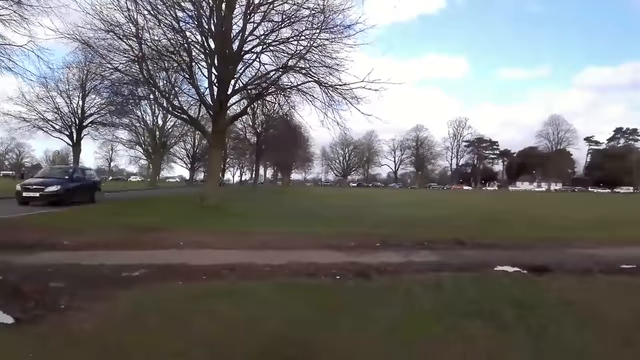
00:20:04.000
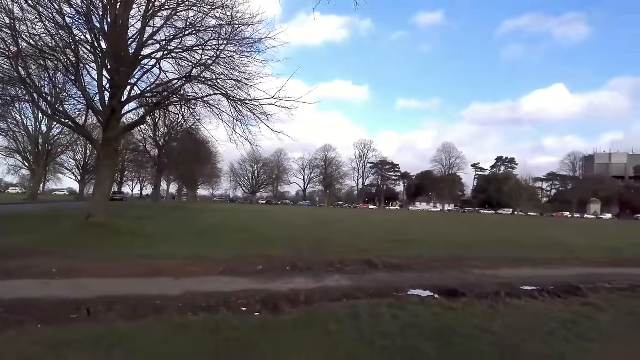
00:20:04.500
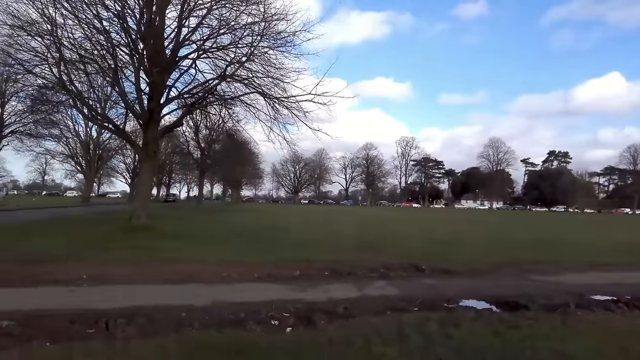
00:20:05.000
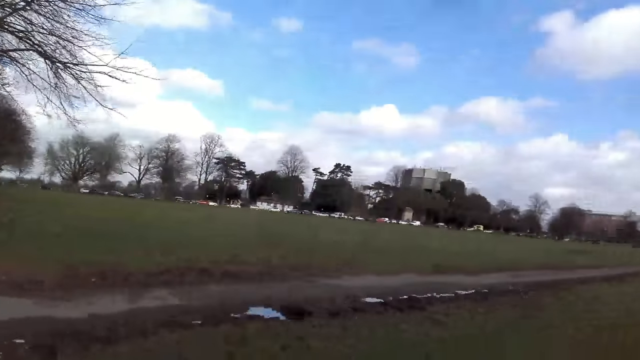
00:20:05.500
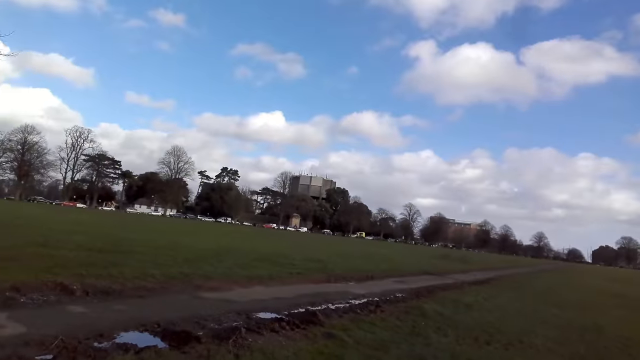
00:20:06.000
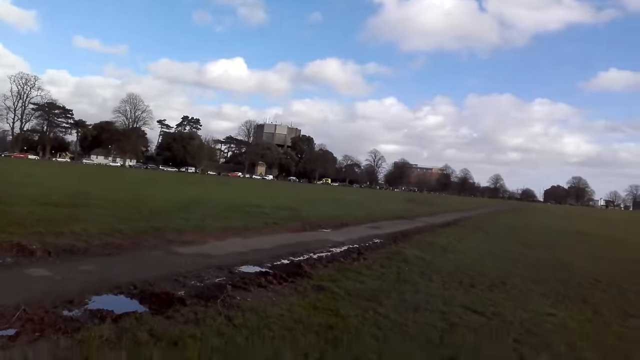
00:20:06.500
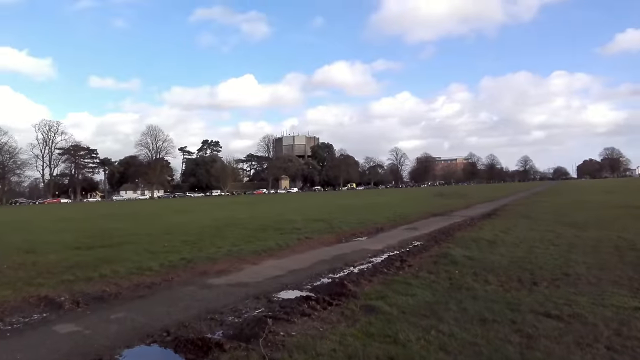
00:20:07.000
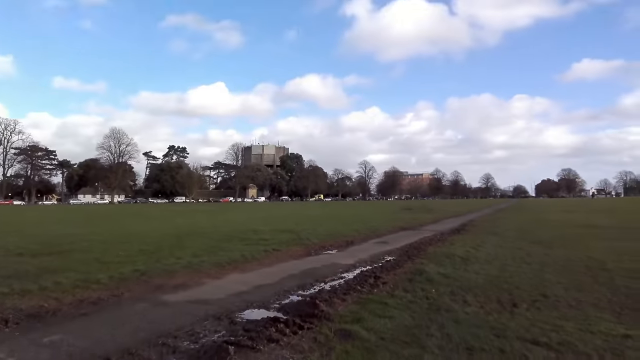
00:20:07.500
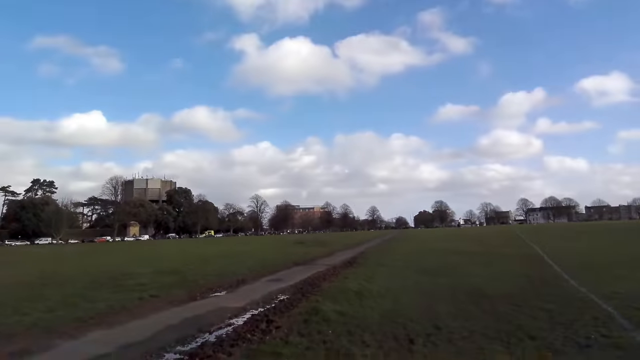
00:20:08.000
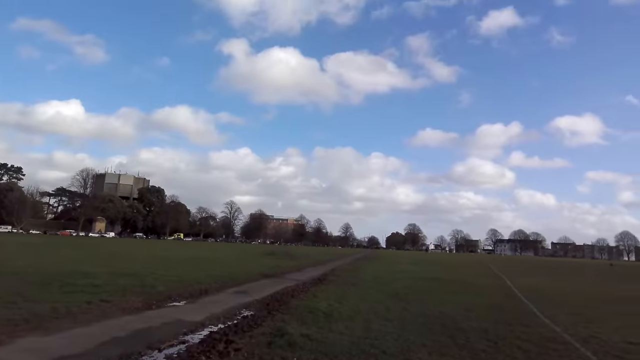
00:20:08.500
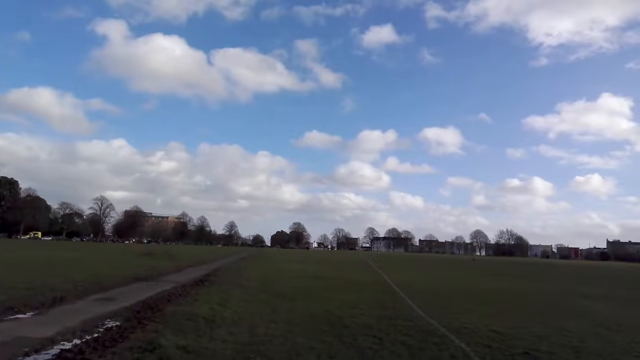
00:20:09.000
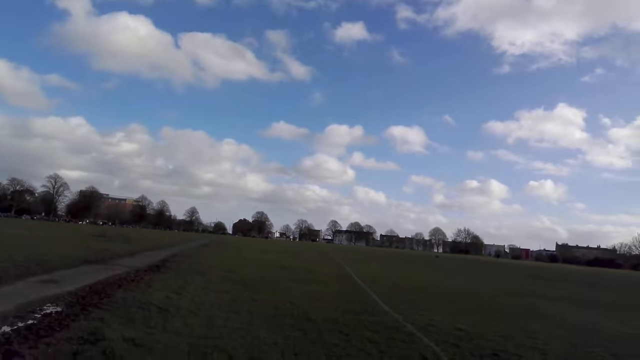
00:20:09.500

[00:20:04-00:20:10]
A black car drives past the camera wearer.

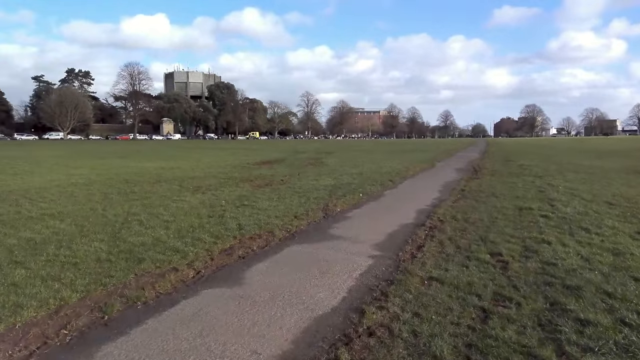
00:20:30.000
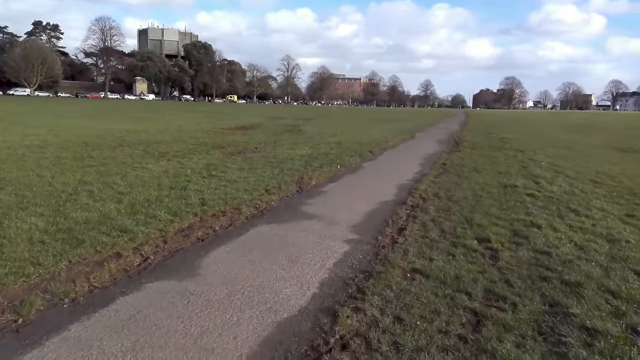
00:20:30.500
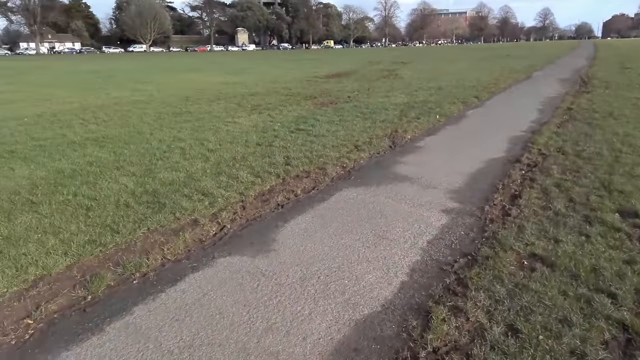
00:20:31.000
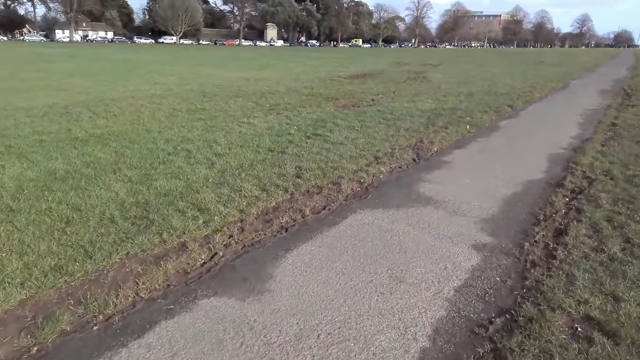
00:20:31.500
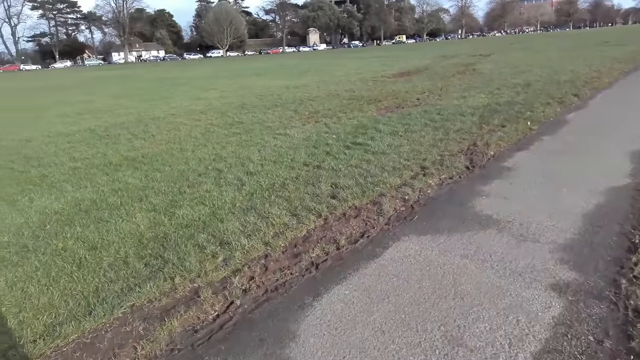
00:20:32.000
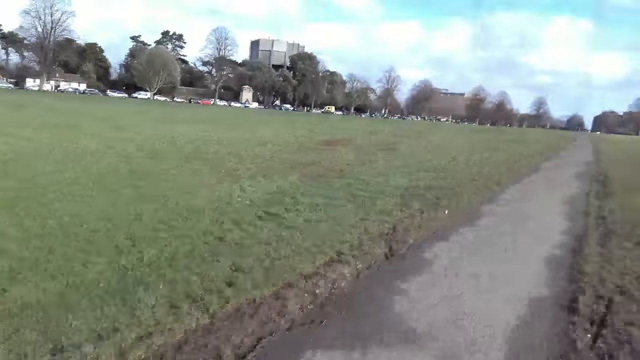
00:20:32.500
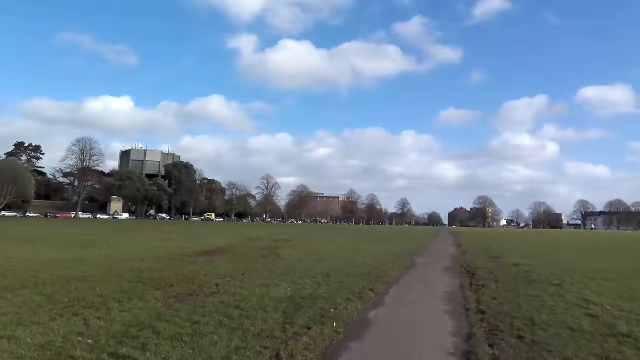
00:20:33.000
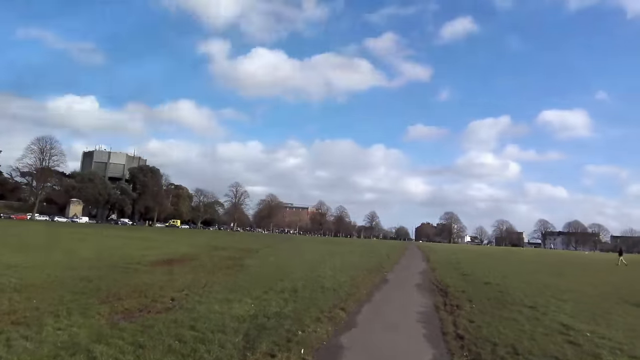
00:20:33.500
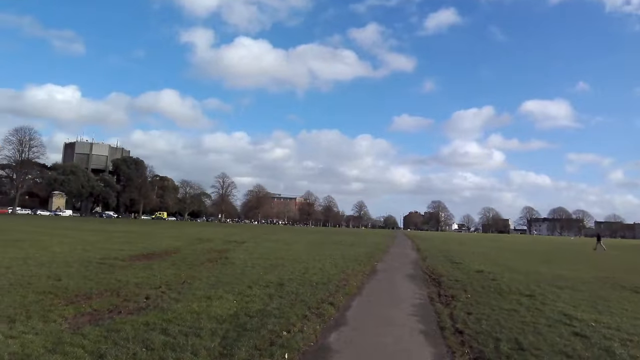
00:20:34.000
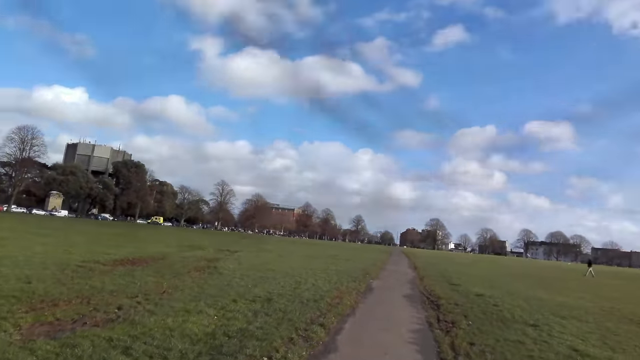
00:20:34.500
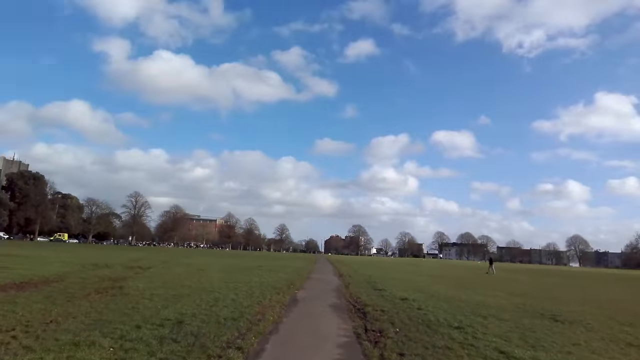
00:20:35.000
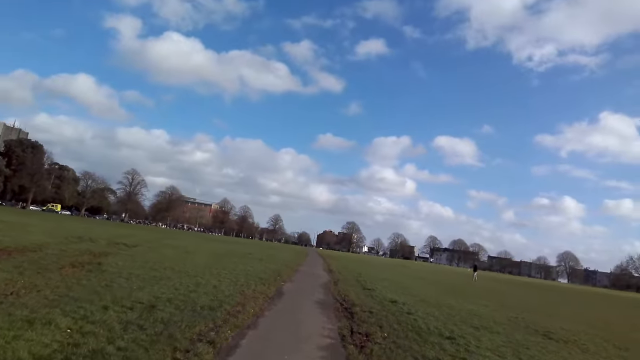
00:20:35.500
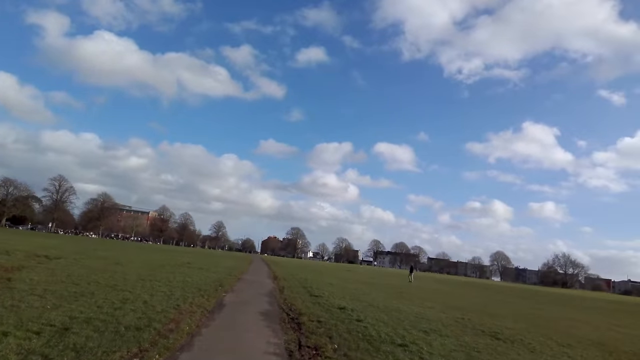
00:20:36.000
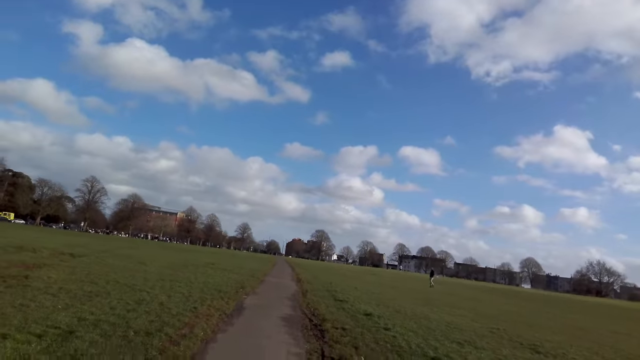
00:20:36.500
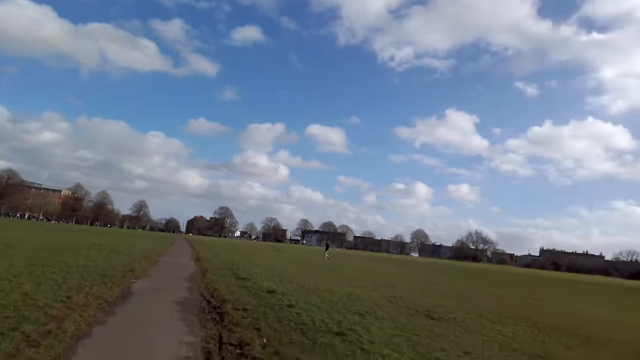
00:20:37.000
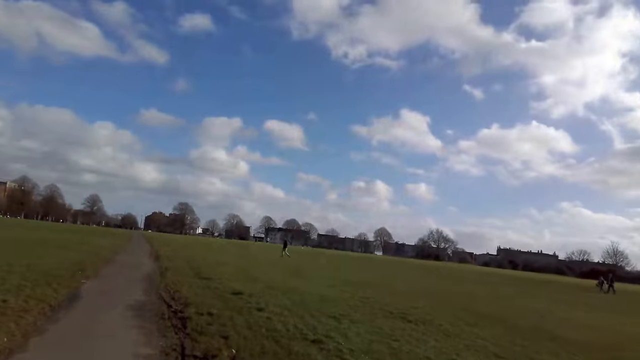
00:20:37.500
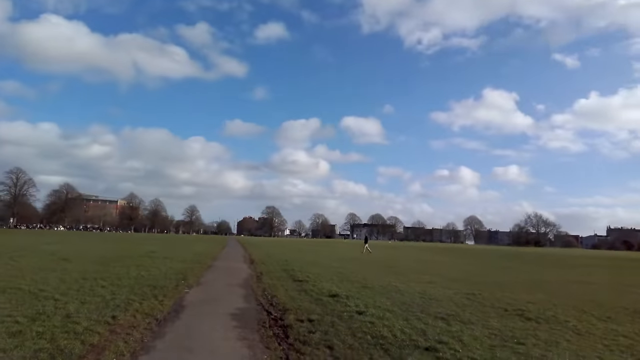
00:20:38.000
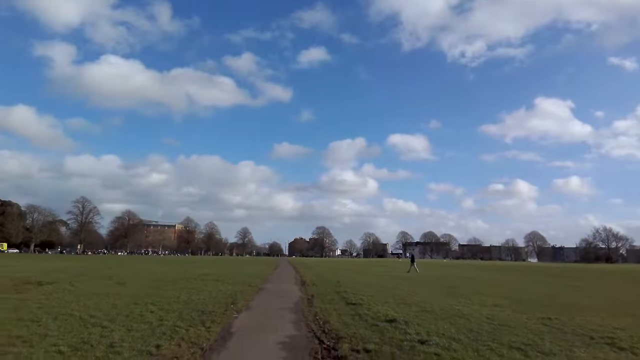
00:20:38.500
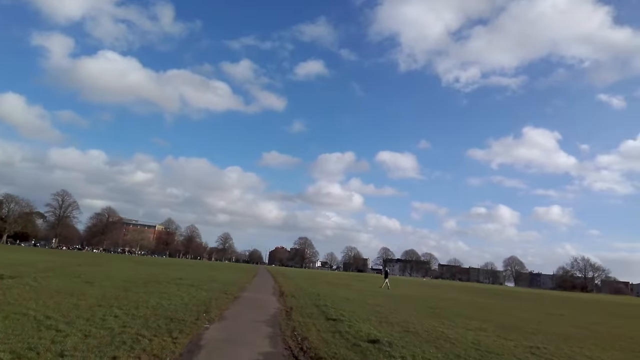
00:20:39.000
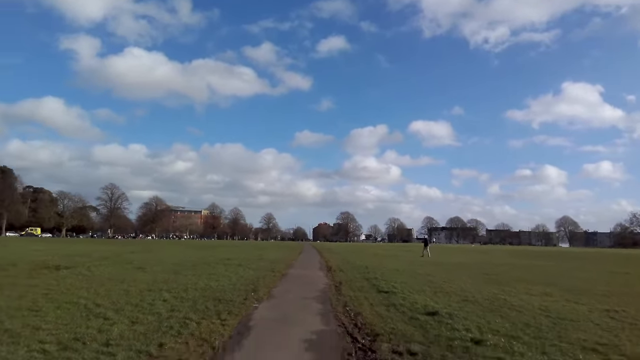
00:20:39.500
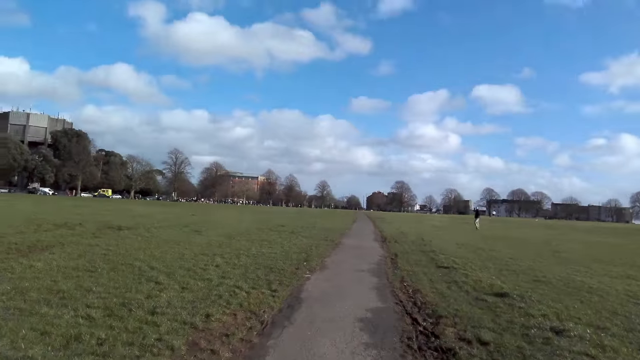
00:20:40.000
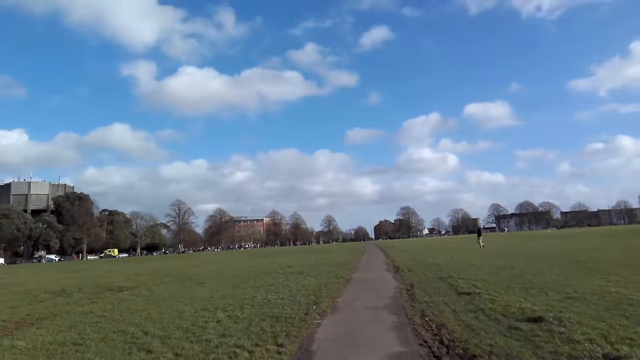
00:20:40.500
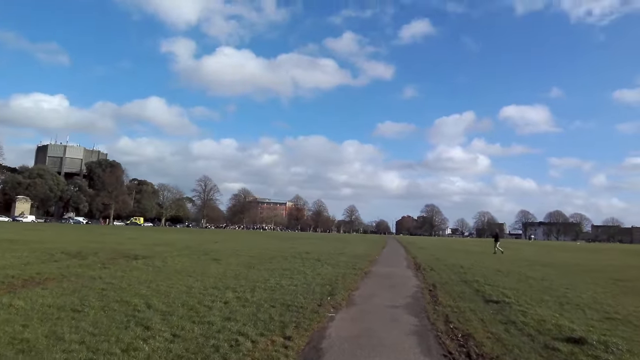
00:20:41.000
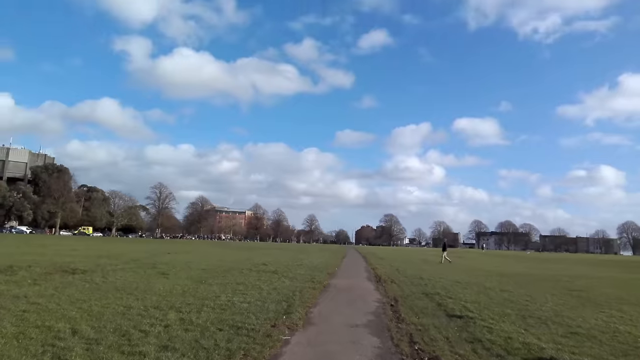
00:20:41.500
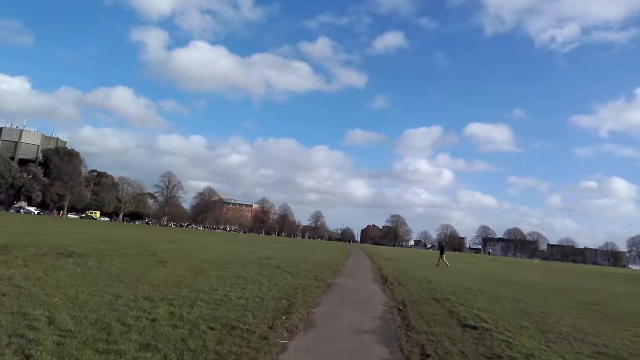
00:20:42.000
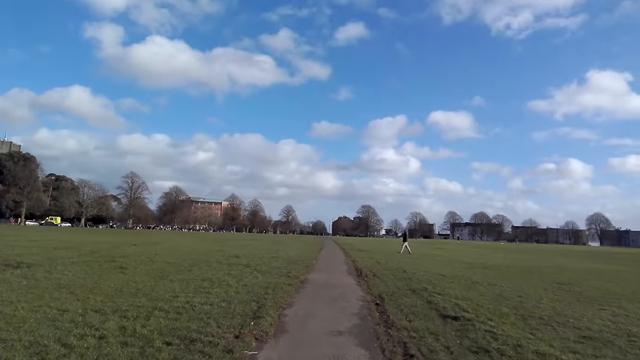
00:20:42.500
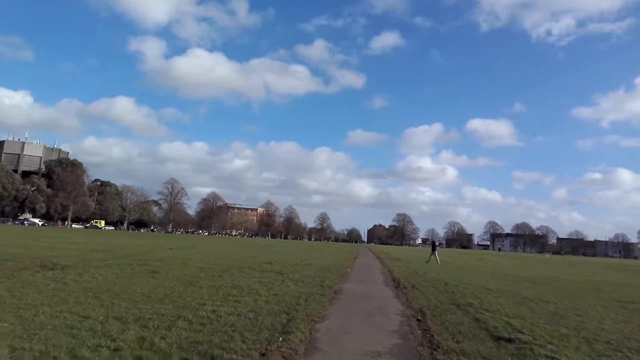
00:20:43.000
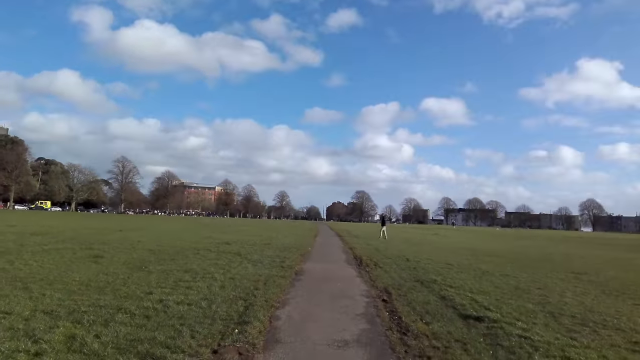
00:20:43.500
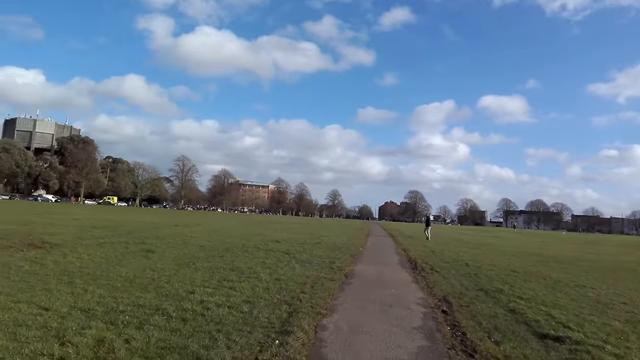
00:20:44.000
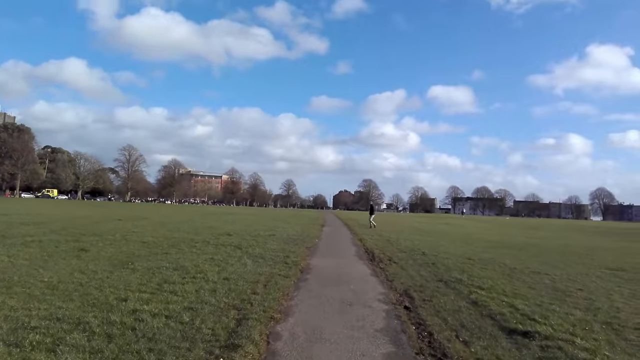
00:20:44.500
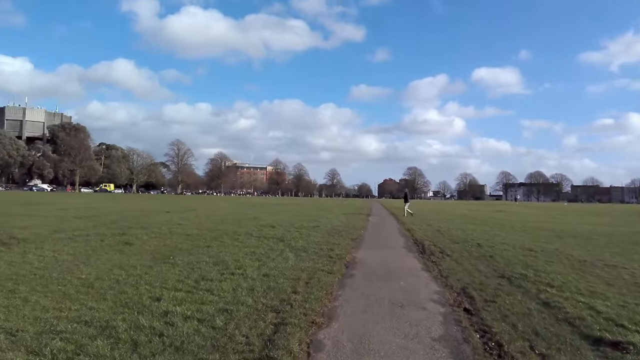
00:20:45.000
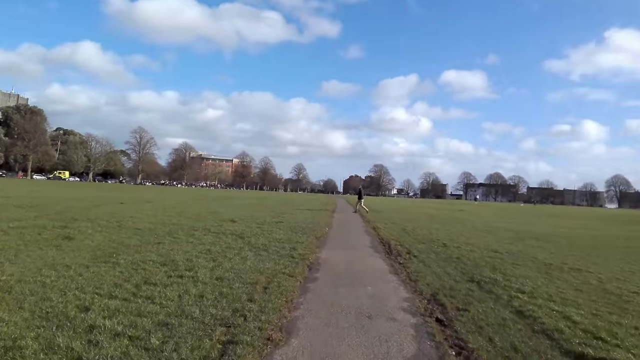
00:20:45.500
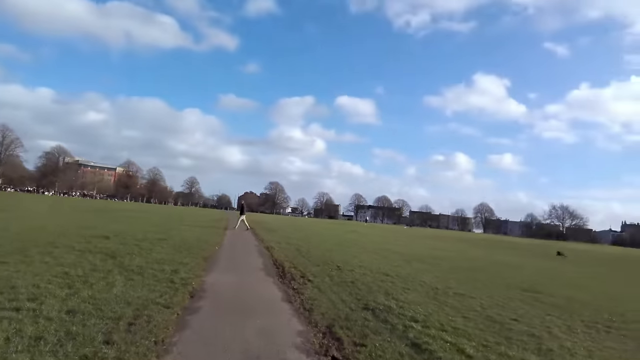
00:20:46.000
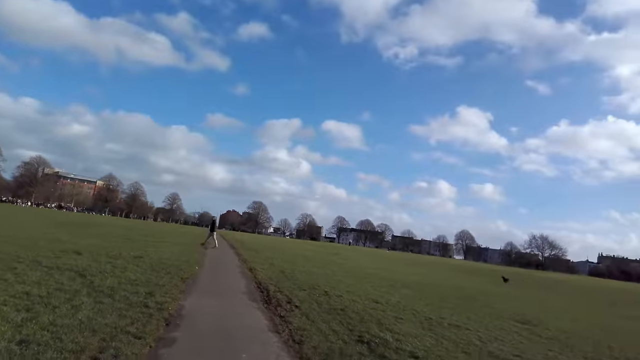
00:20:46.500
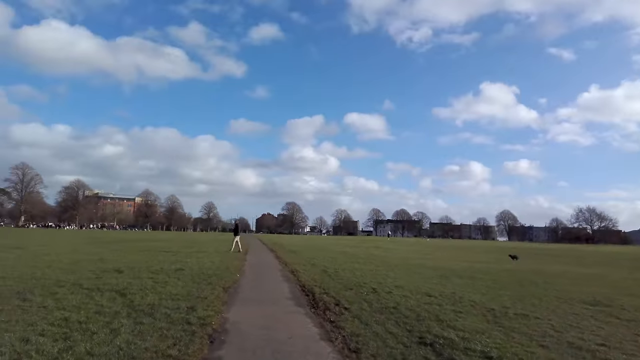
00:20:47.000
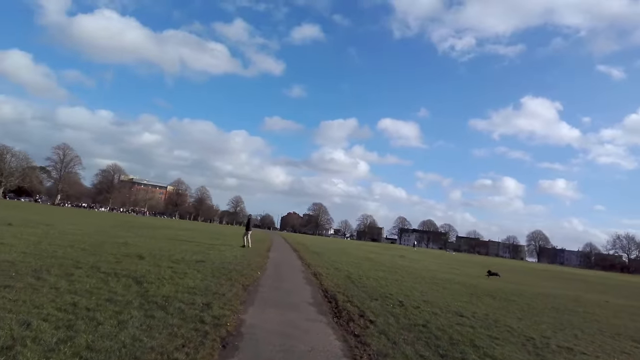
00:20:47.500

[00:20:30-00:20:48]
The camera wearer walks on a path. A man walks across the path. A dog runs across the field.
